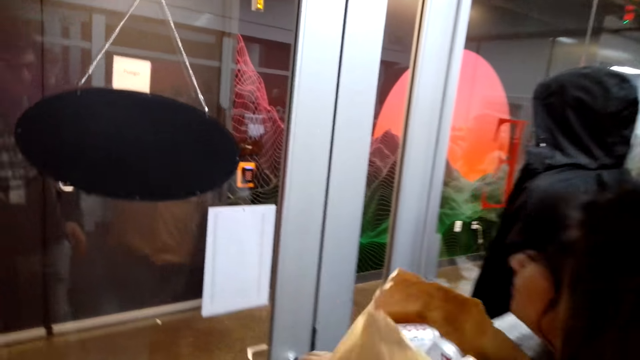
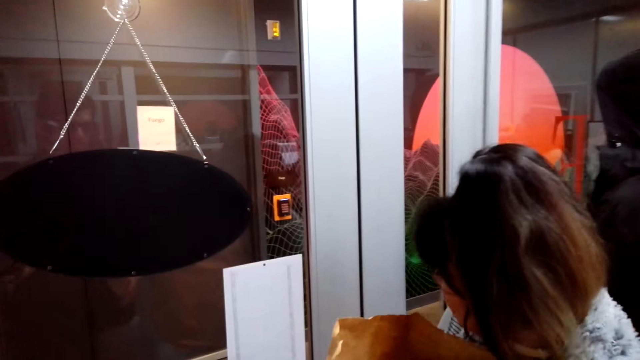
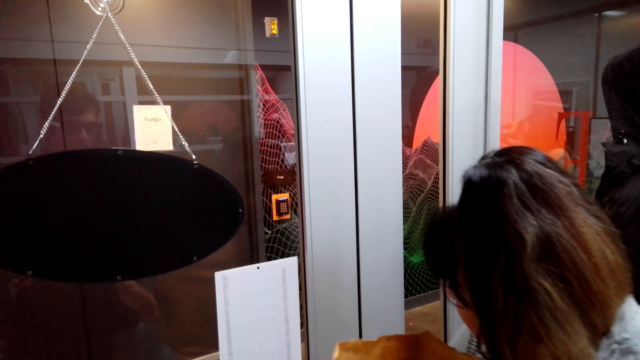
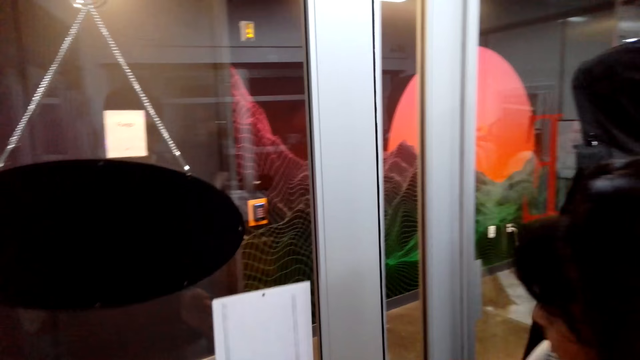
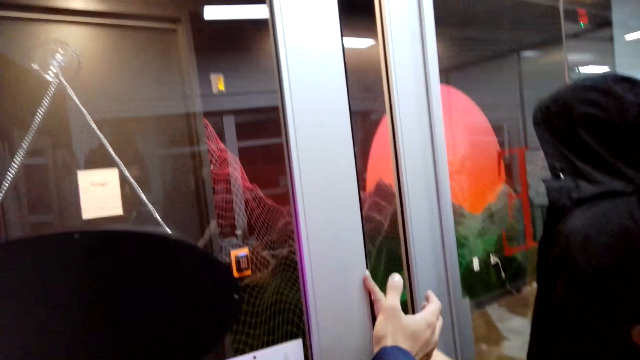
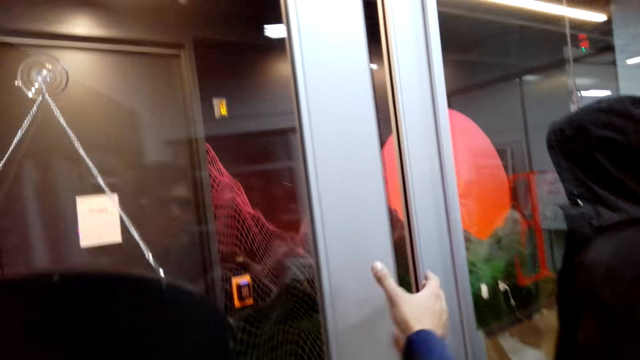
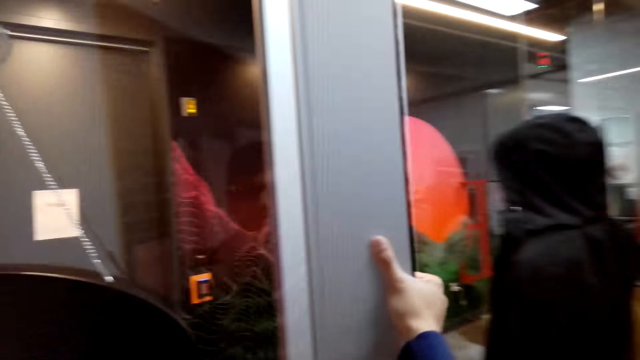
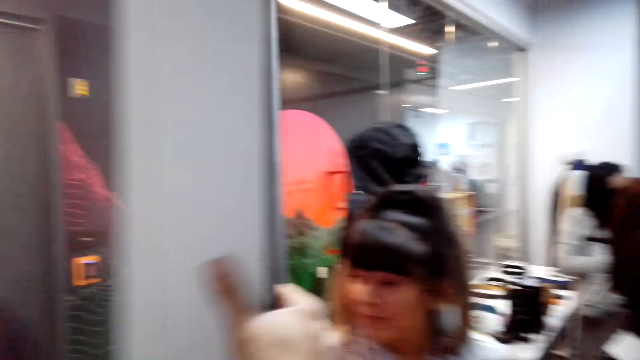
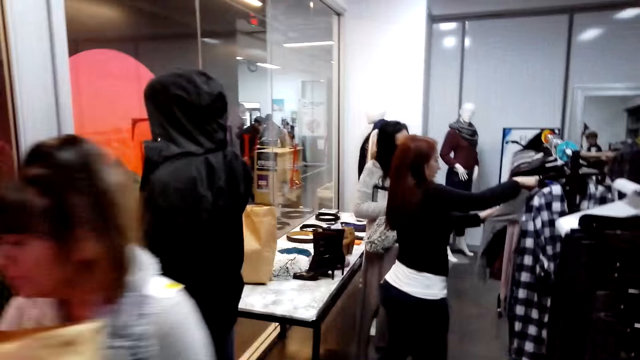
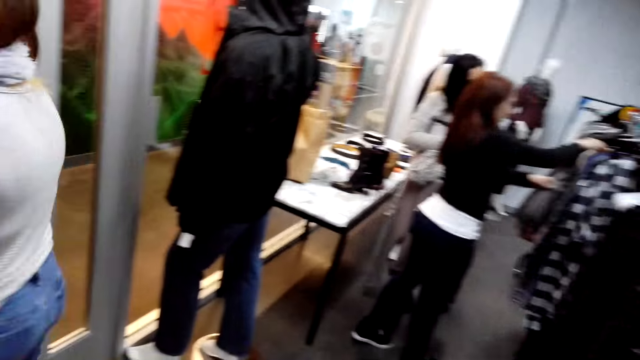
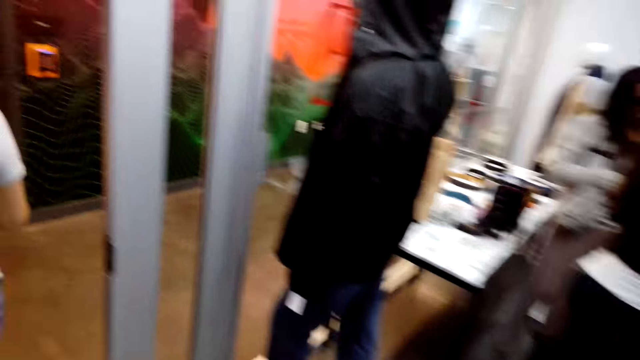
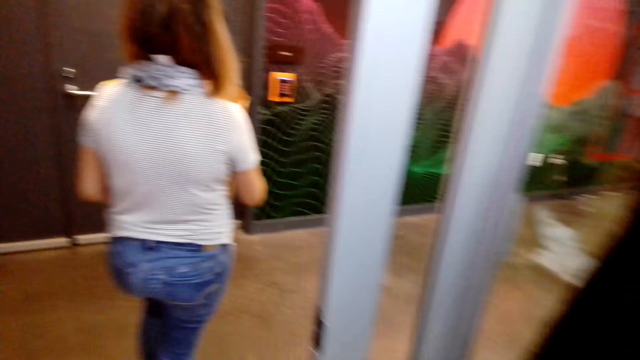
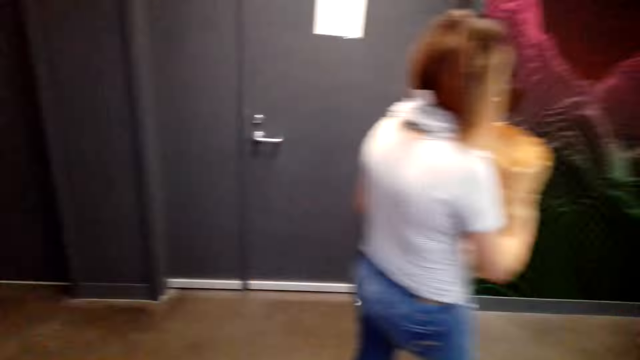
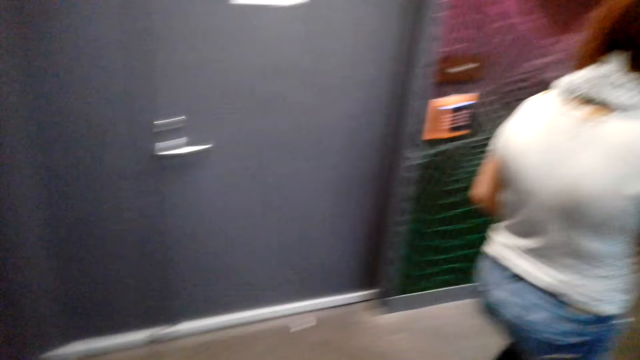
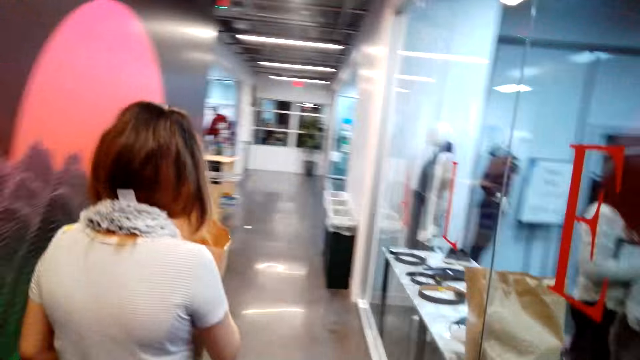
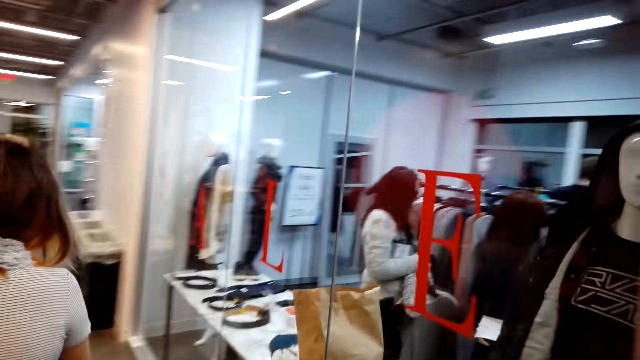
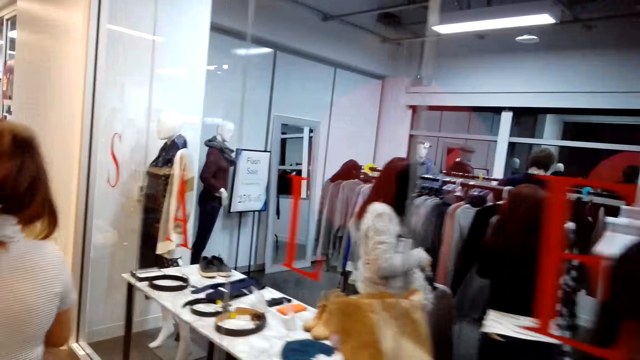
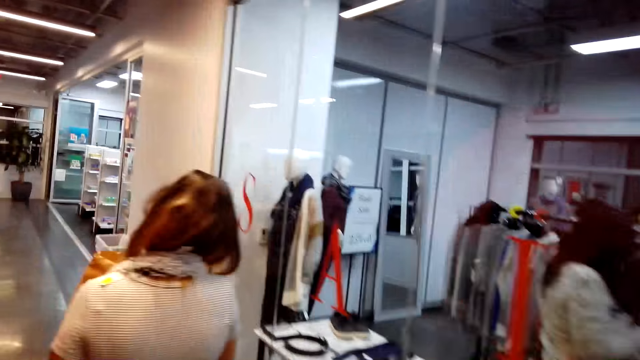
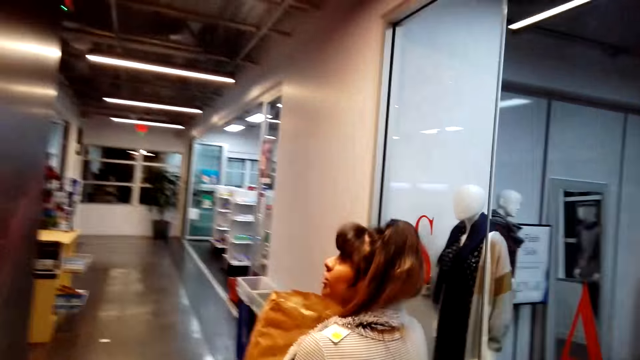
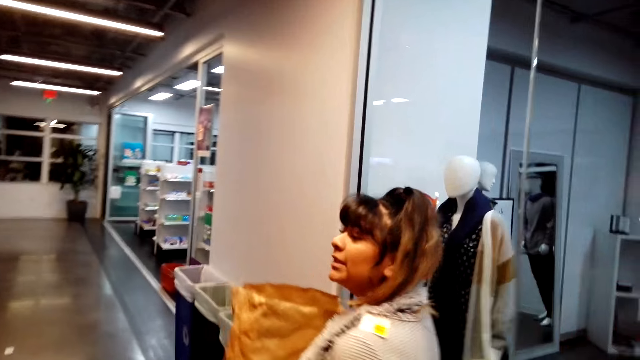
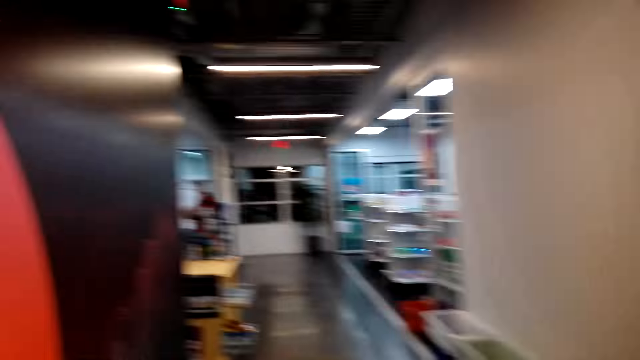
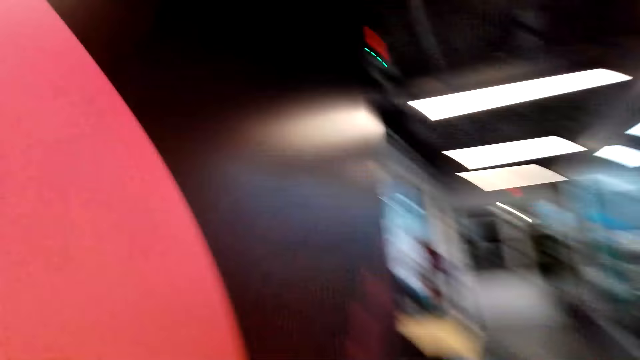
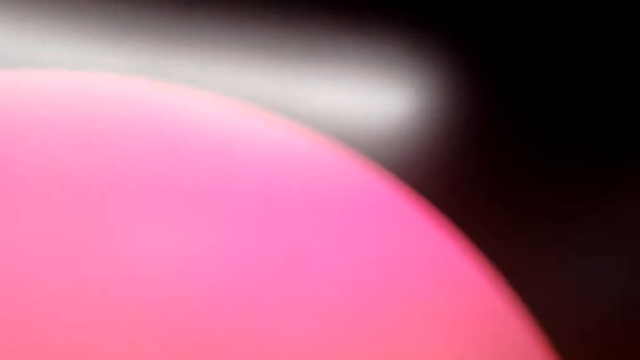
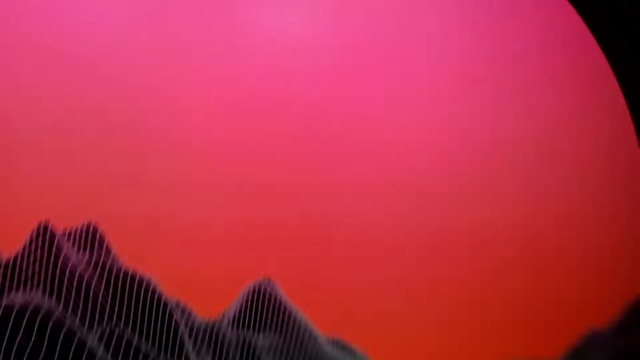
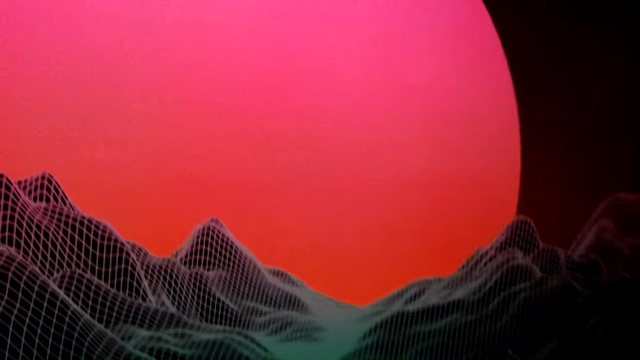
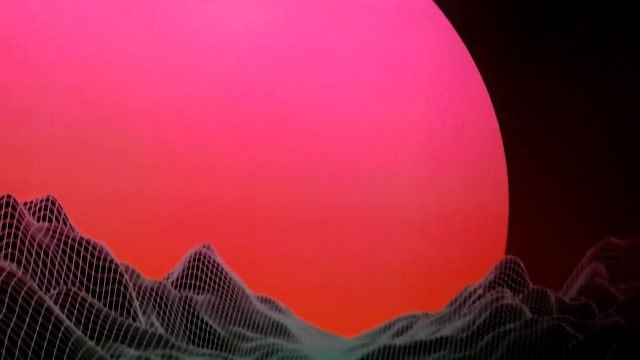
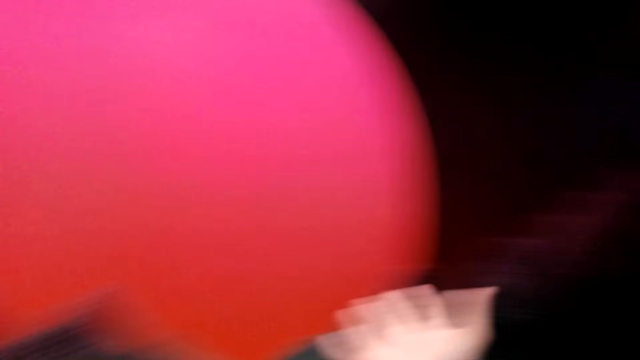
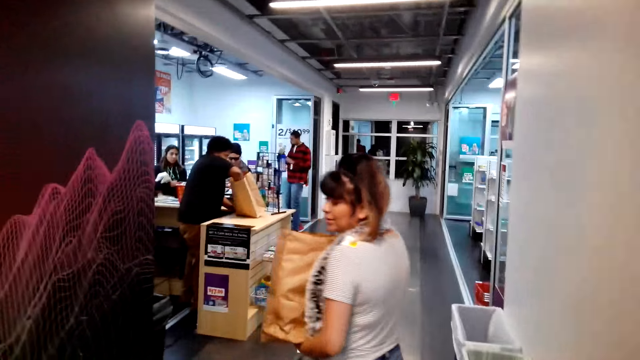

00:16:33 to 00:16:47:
A lady opens the door. The camera wearer holds the door. They pull the door. The lady walks around. The camera wearer walks out. They walk around. They walk along the corridor. They talk to the lady. The lady talks to the camera wearer. The camera wearer turns around. They look at a painting. The lady talks to the camera wearer.

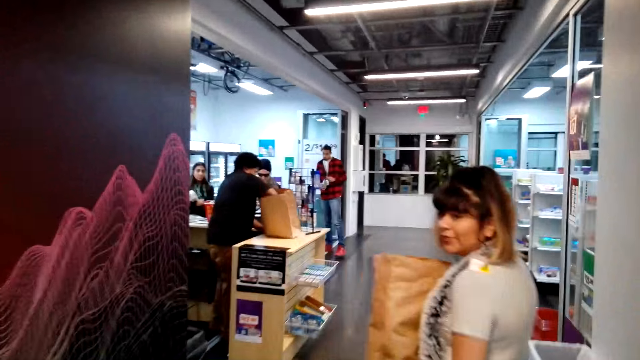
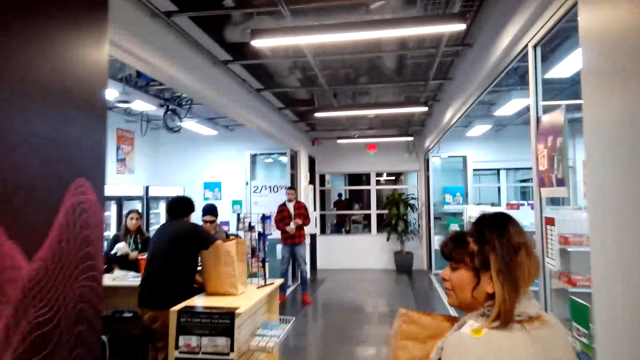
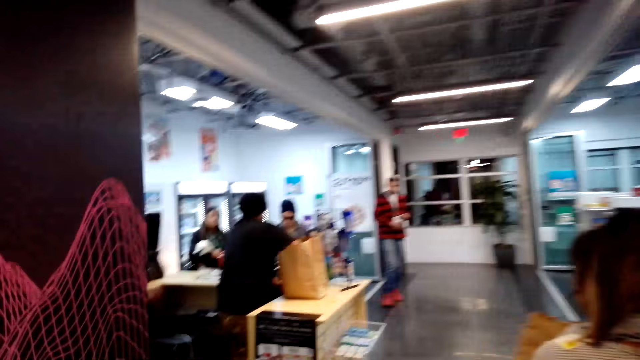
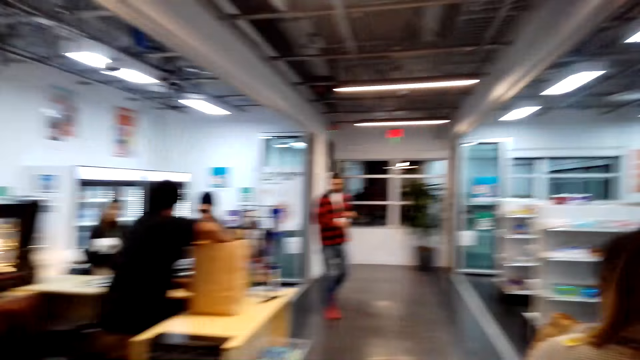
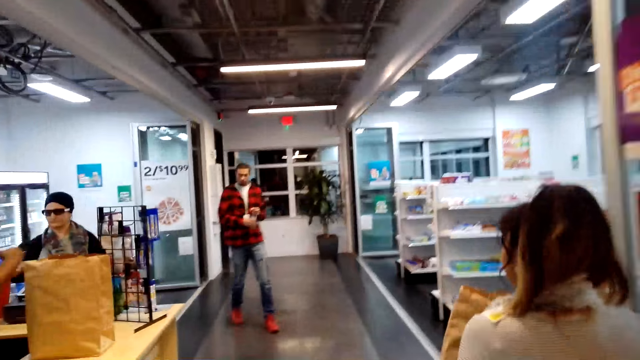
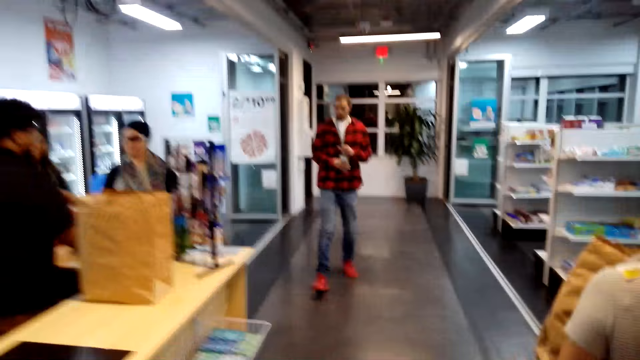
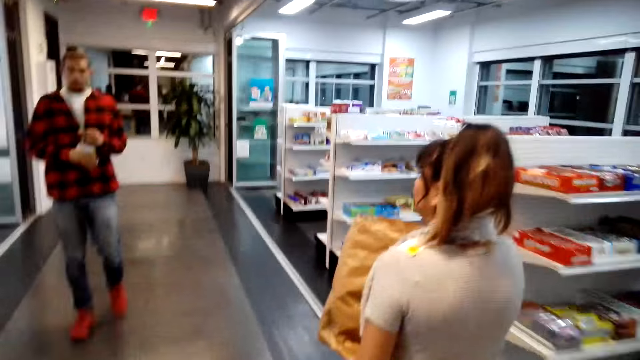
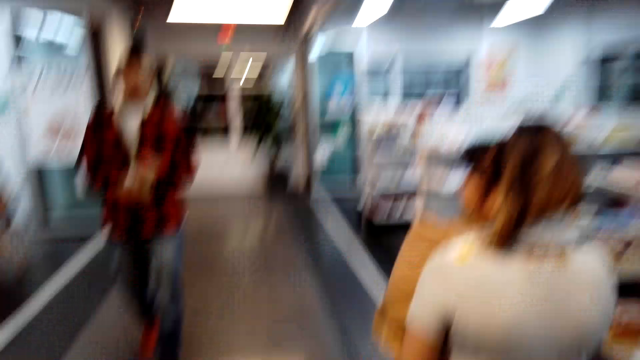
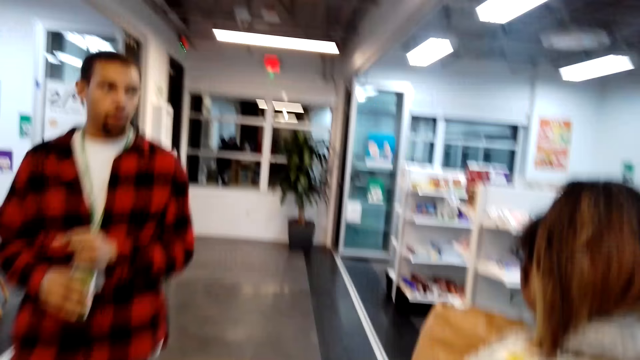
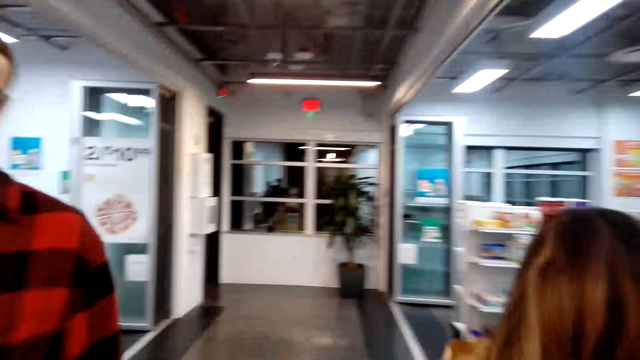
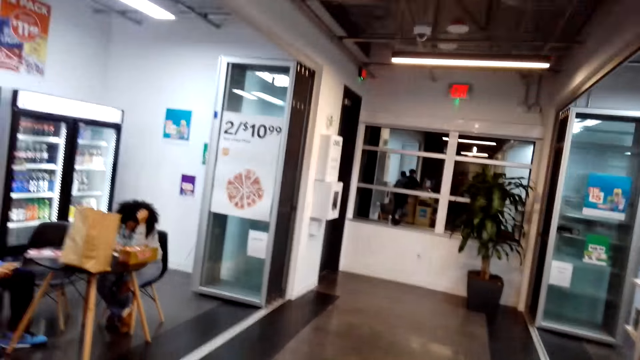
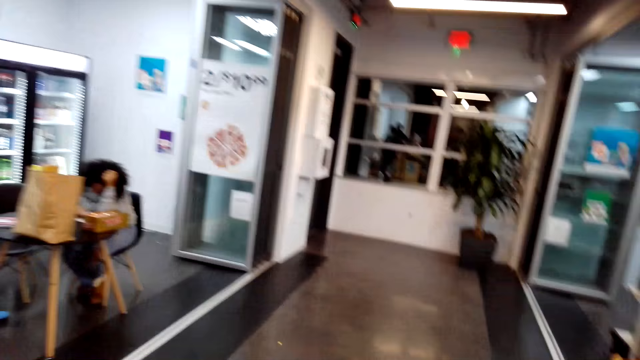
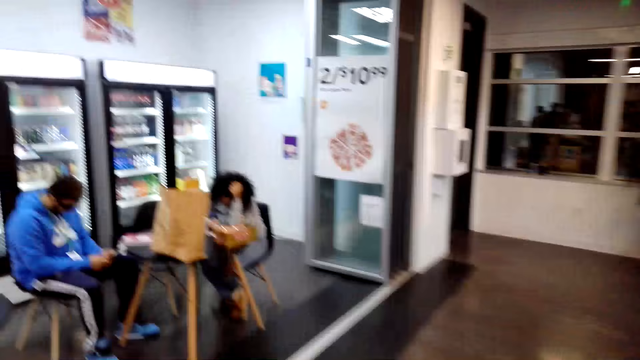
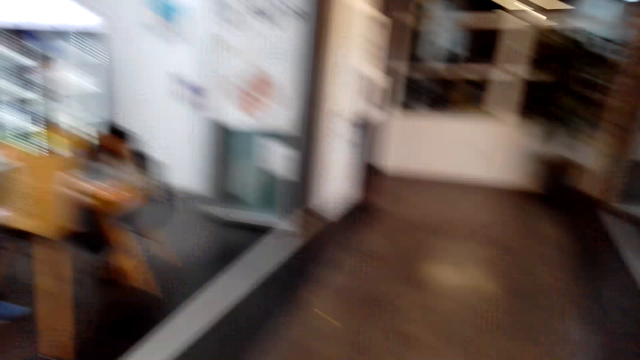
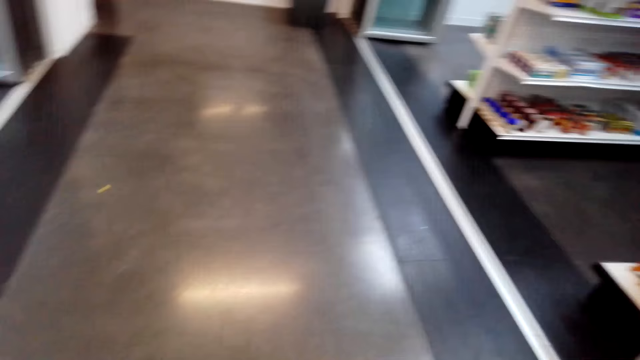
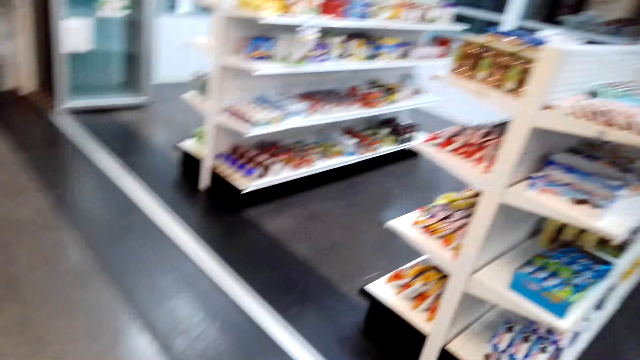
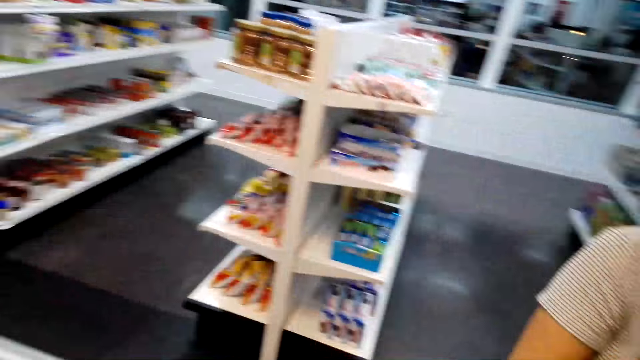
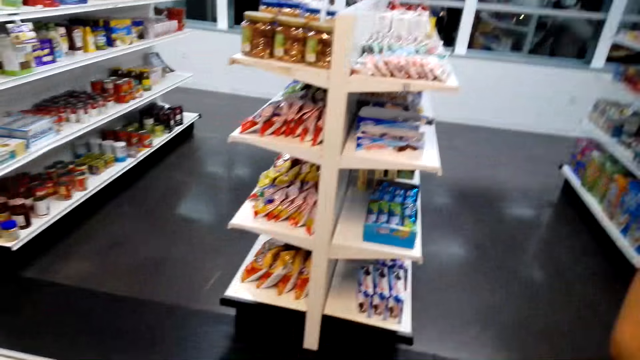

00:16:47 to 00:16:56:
The camera wearer walks on a corridor. A lady walks on the corridor. The camera wearer looks around.
